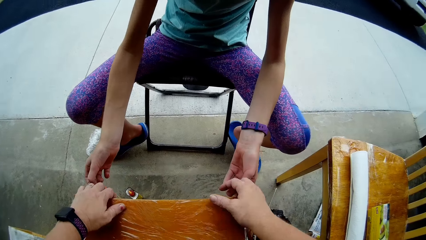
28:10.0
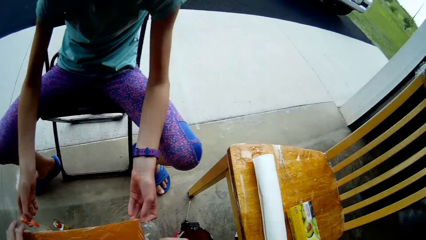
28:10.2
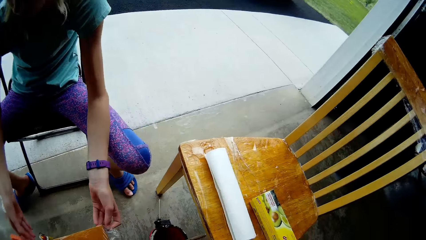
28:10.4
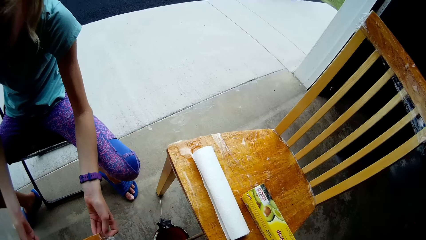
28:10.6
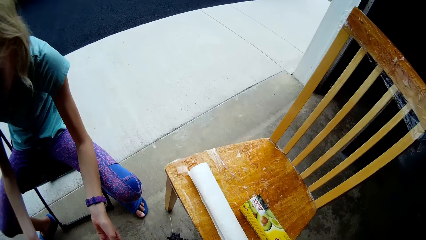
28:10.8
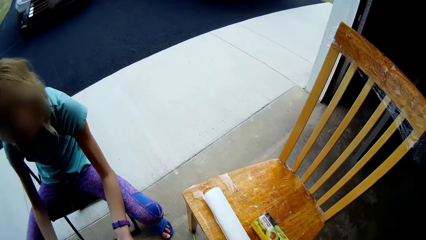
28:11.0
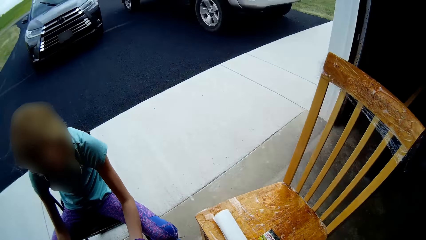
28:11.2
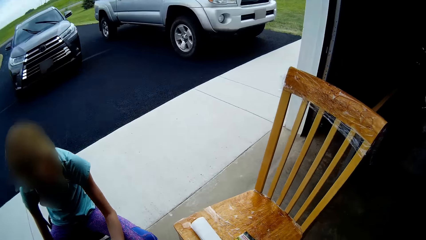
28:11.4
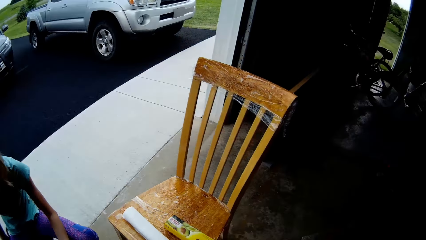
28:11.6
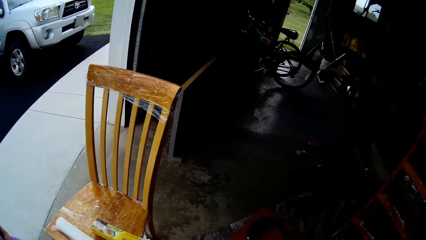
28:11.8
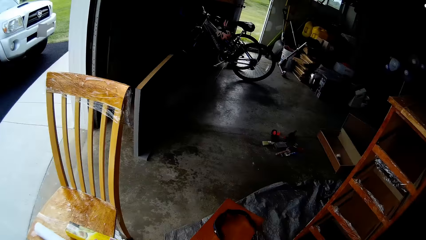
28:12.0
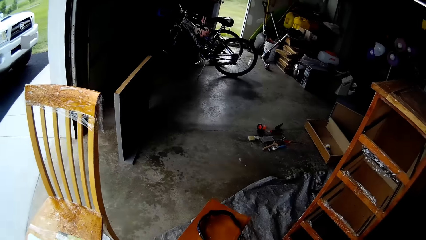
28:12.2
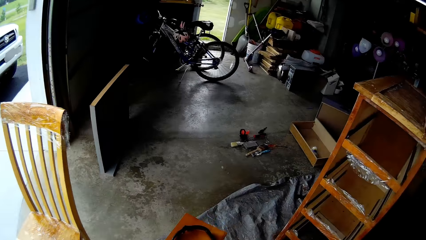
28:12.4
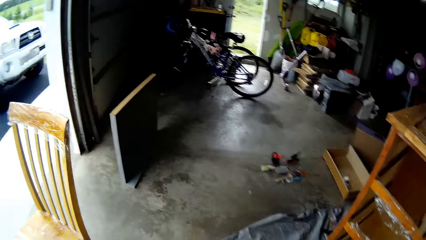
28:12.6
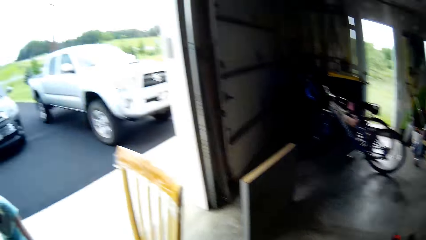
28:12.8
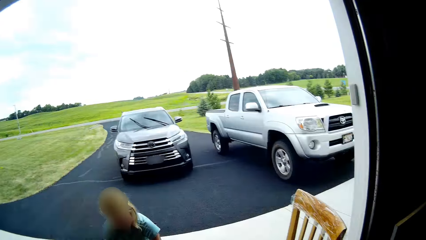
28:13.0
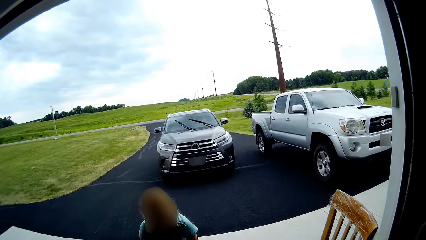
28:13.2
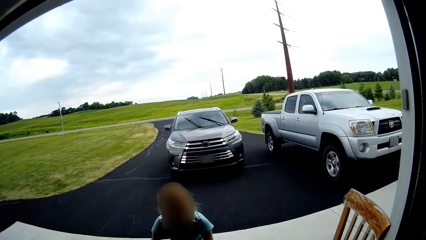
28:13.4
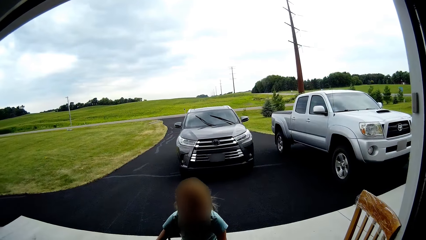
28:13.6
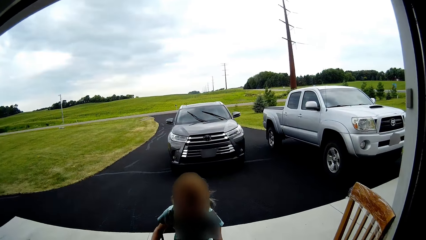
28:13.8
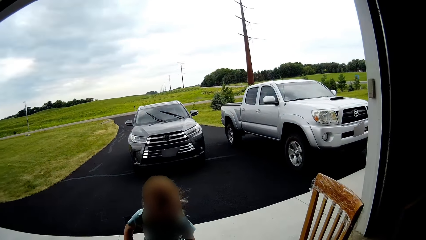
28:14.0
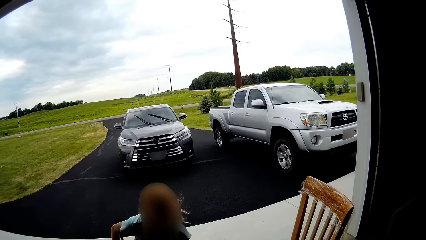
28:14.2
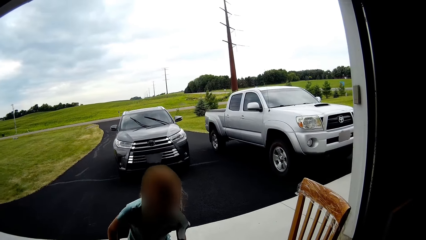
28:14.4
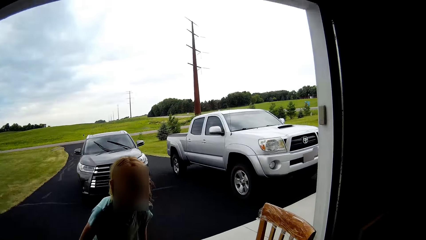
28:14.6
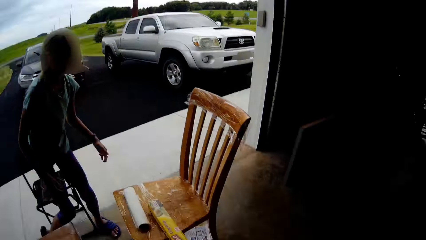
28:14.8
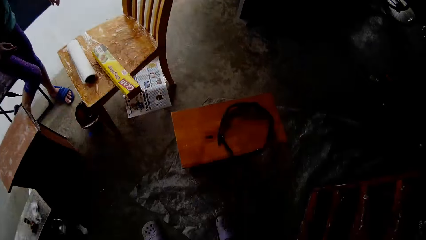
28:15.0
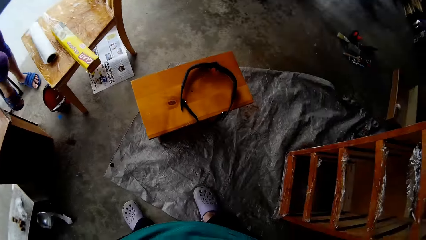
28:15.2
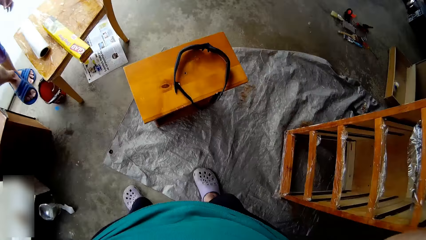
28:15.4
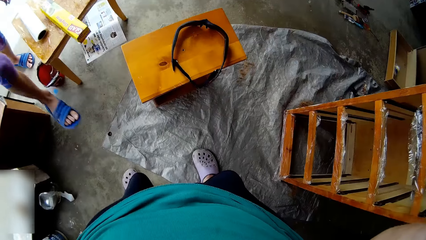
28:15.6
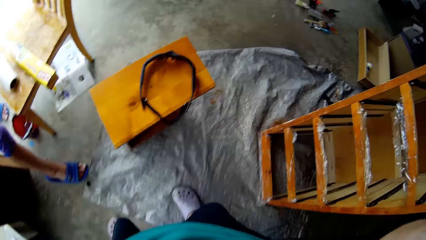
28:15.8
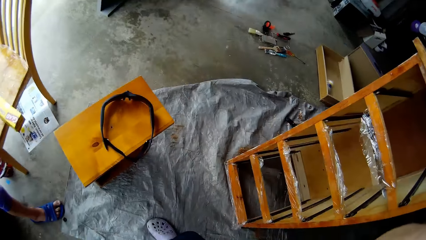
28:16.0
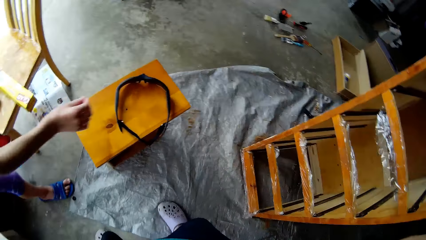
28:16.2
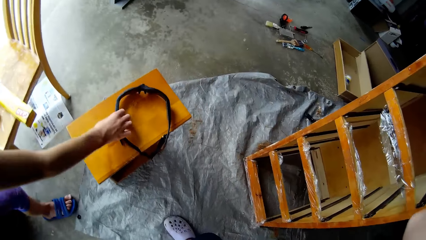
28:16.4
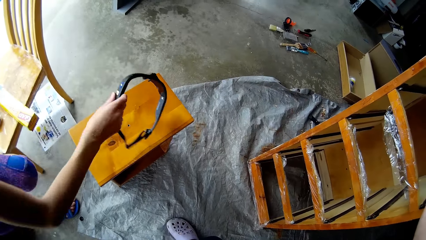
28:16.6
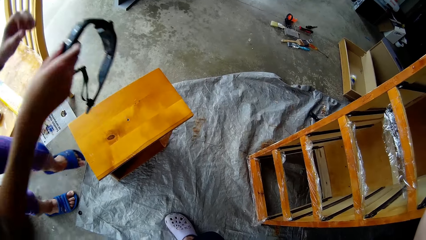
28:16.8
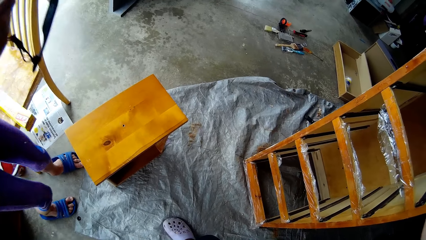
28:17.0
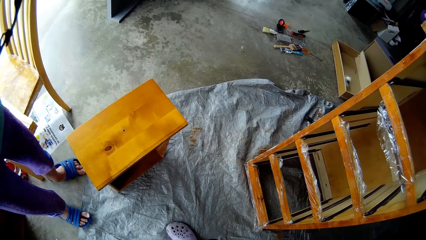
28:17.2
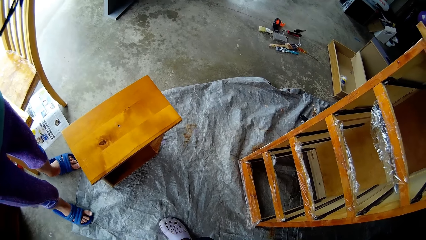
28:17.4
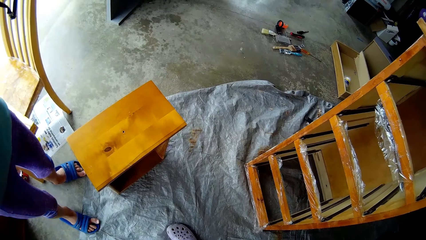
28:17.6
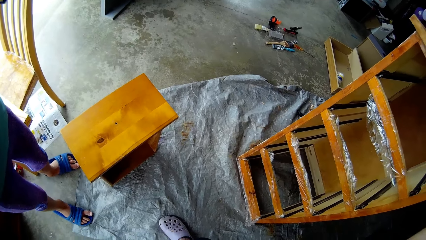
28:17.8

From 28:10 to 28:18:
The camera wearer stands. A person covers the table with foil paper. The camera wearer looks around. They look around again. The person steps forward, stands up, walks around, and picks up the belt on a stool. The person does something. The person looks on an object.
